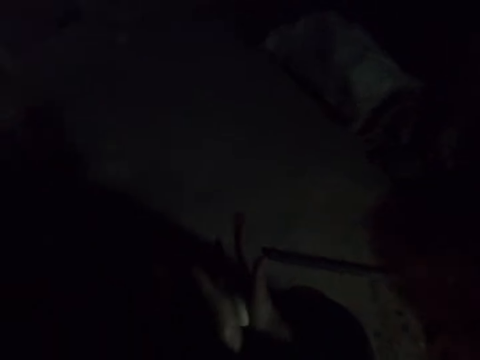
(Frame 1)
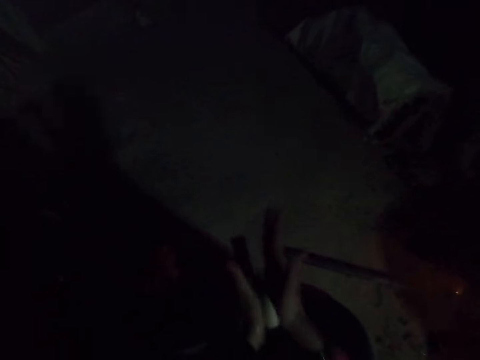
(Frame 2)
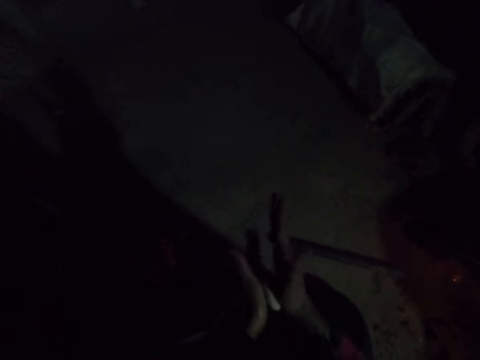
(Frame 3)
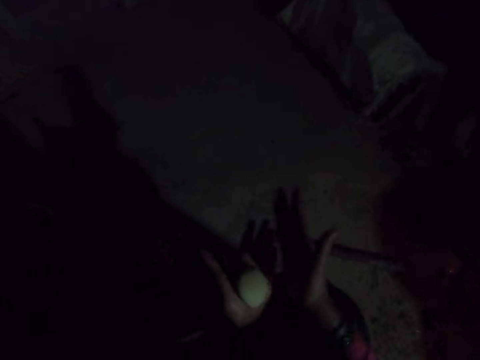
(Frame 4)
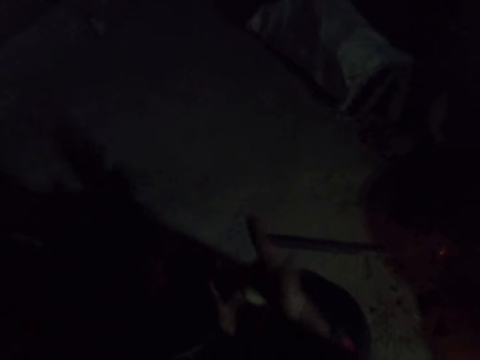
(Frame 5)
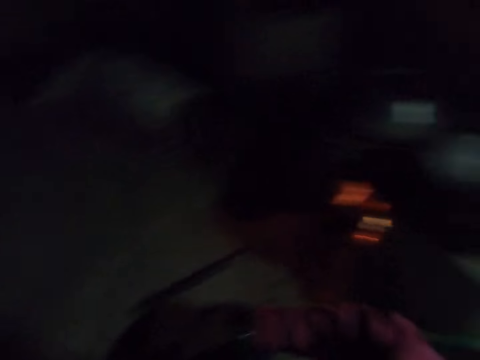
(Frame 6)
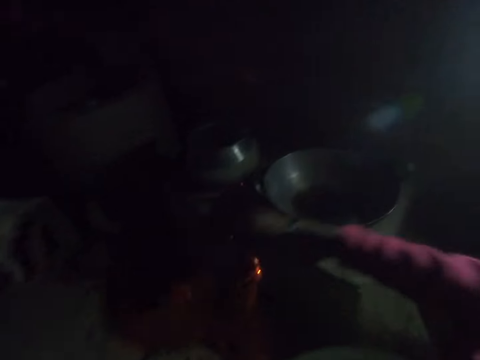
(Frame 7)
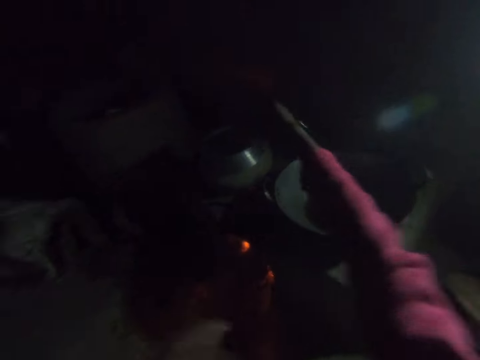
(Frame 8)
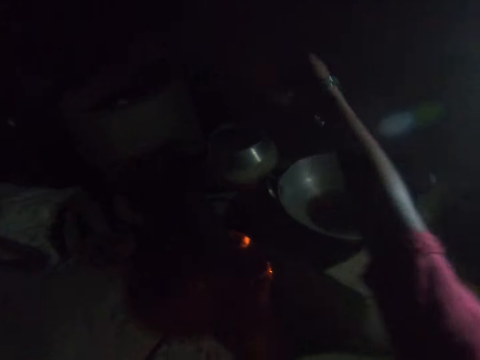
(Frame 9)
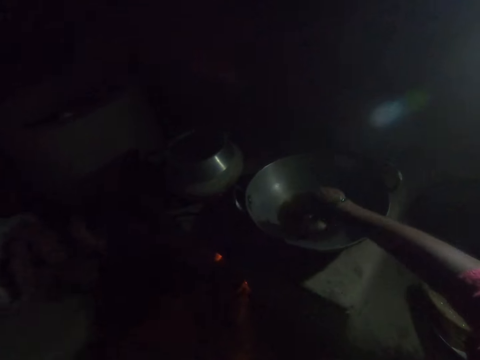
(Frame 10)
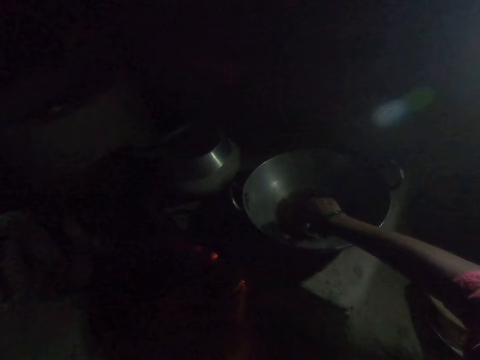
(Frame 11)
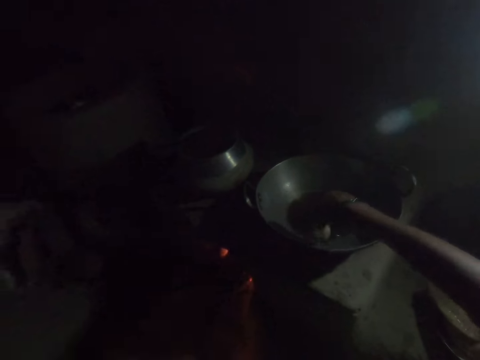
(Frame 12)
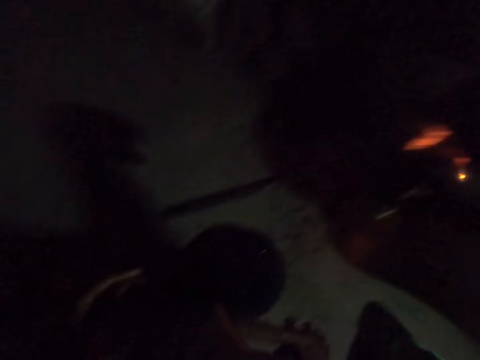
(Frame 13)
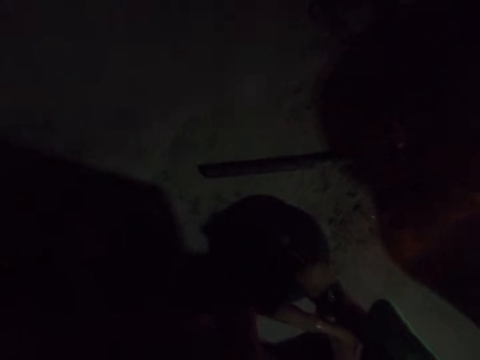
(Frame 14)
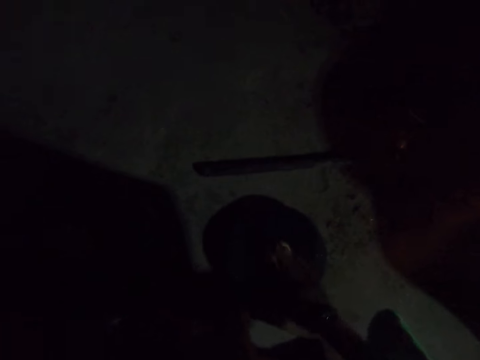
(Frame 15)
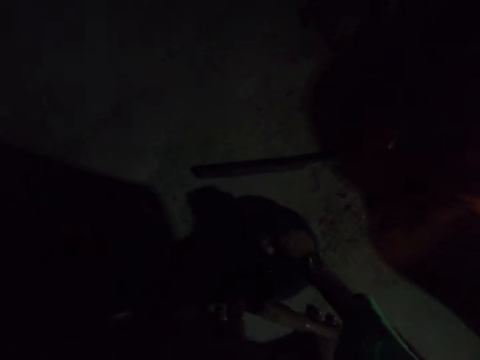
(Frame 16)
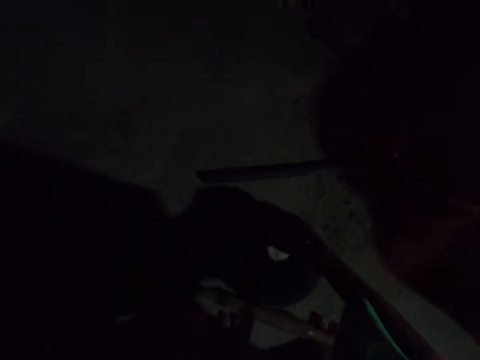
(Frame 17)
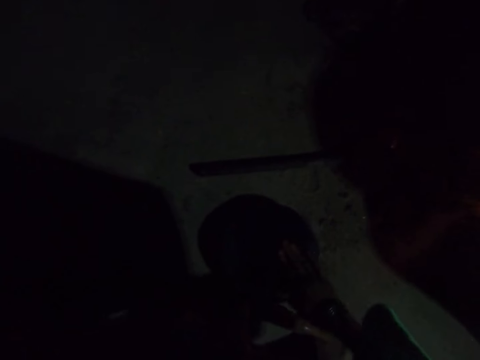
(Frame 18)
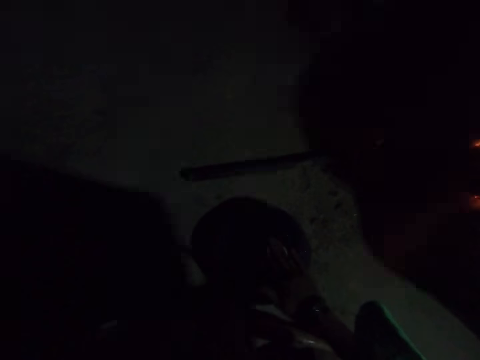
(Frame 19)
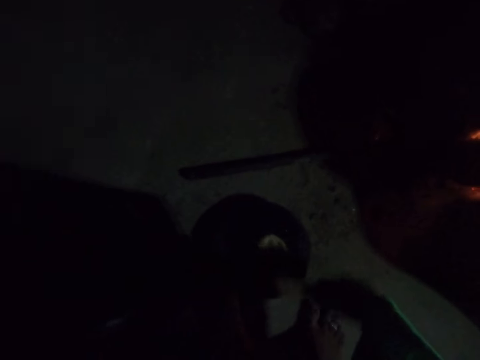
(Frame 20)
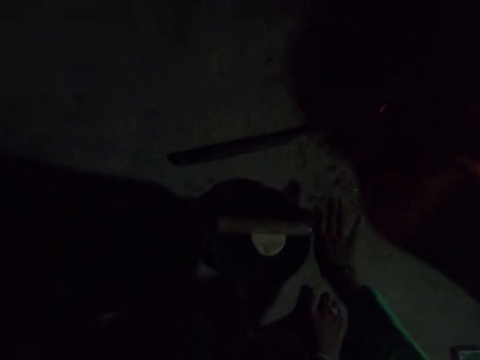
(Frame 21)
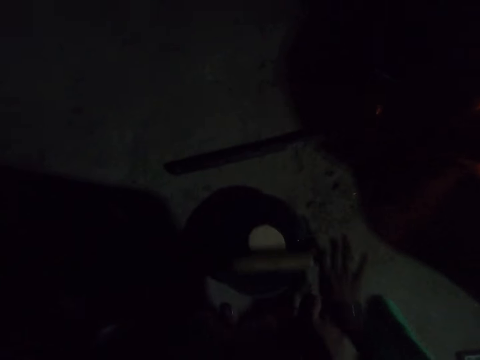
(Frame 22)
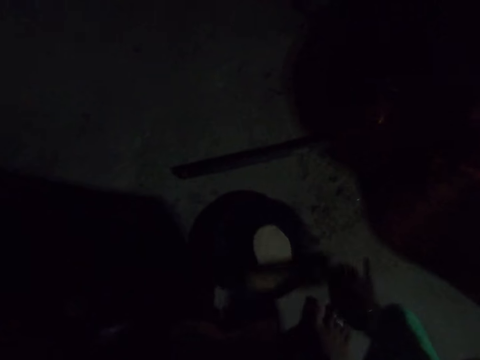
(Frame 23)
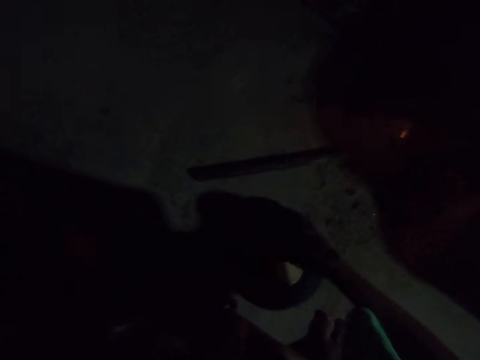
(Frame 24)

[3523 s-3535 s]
The camera wearer taps the dough. She takes the dough. She rolls up the right sleeve of her cloth with her left hand. She dips the dough in her right hand into the frying pan. She places the dough on a rolling board on the floor. She smoothens the dough with the rolling pin on the rolling board.

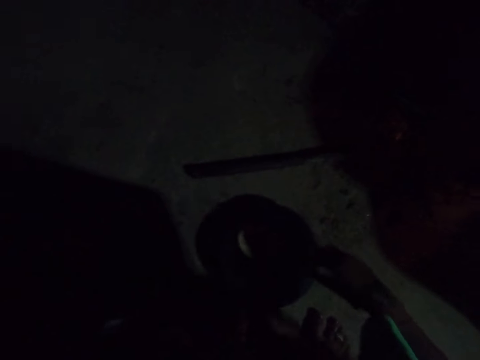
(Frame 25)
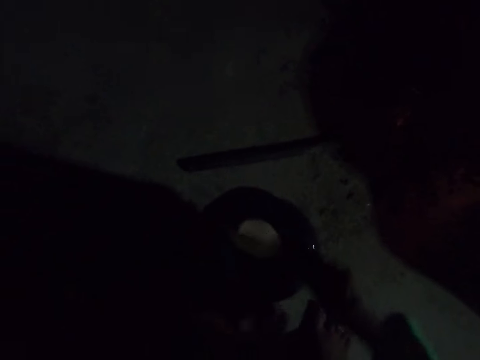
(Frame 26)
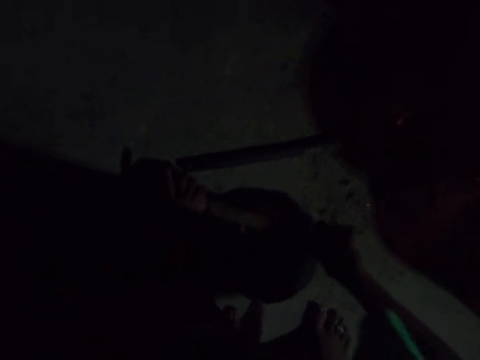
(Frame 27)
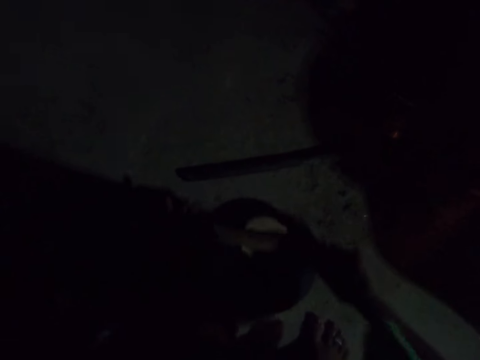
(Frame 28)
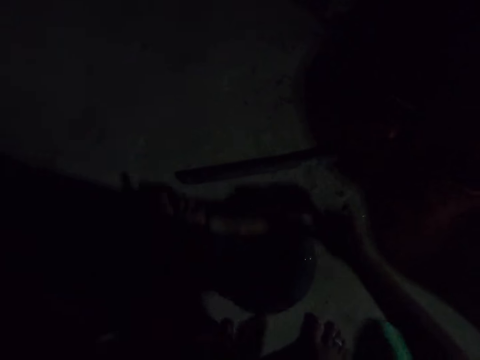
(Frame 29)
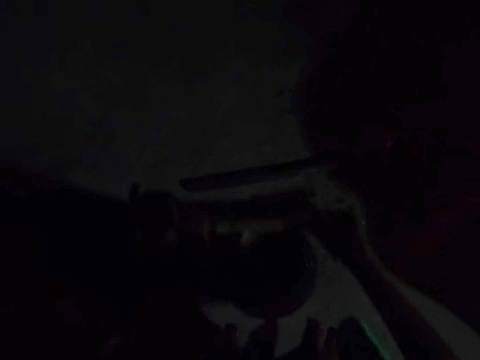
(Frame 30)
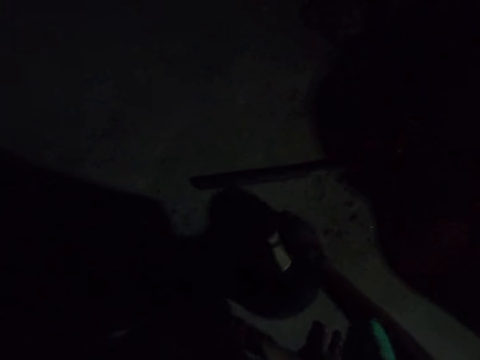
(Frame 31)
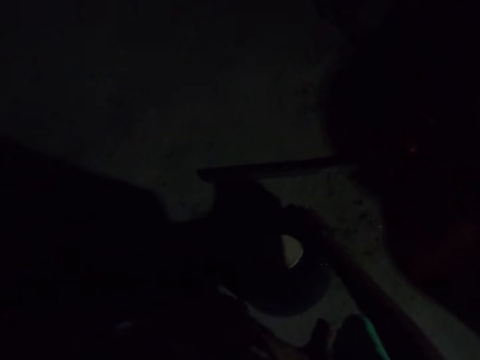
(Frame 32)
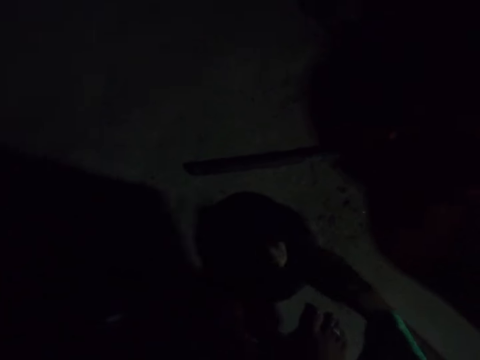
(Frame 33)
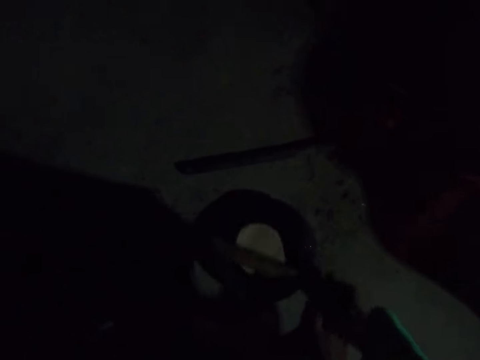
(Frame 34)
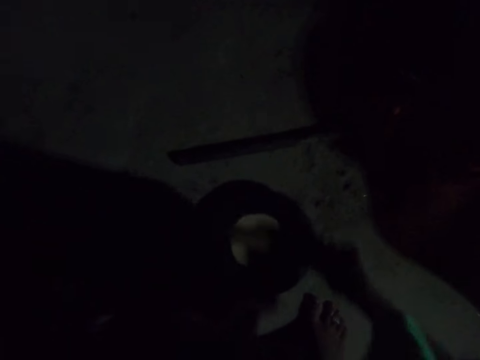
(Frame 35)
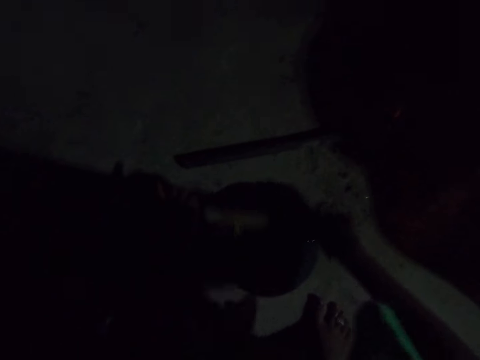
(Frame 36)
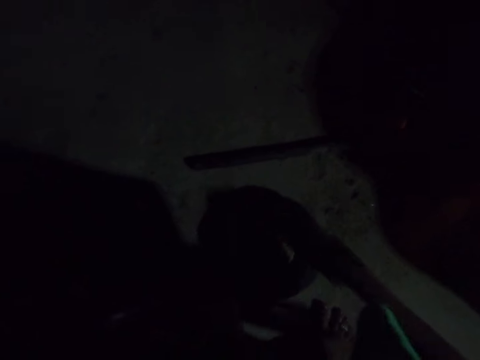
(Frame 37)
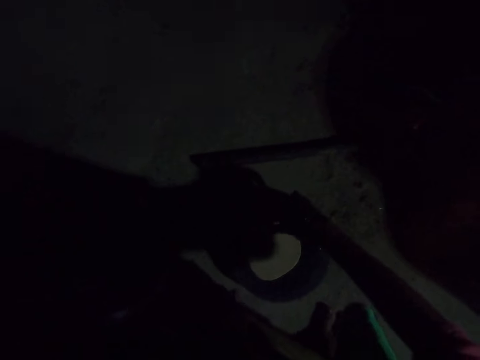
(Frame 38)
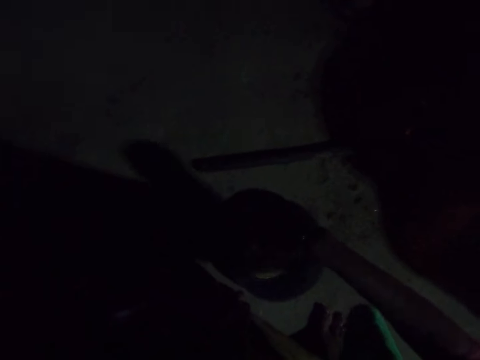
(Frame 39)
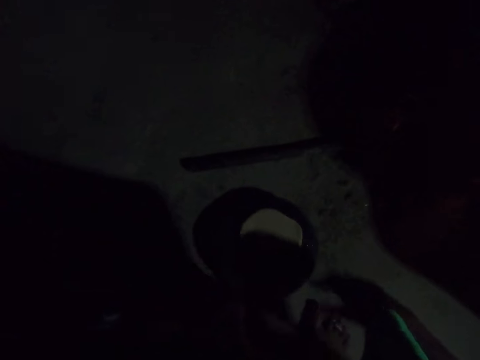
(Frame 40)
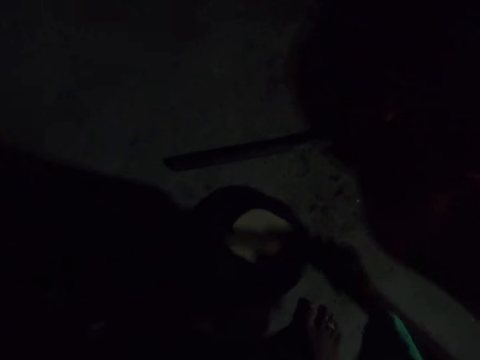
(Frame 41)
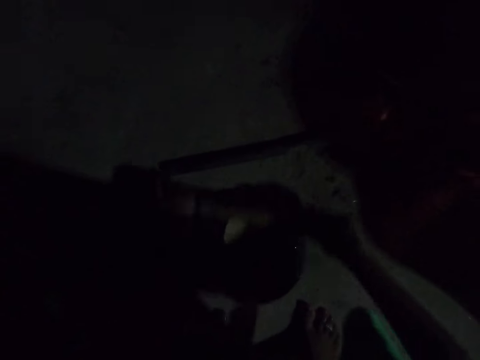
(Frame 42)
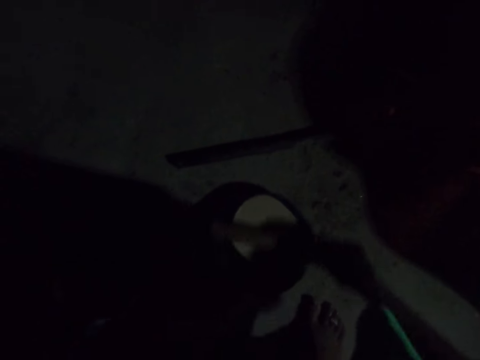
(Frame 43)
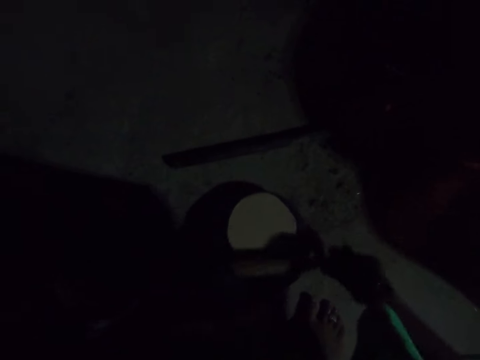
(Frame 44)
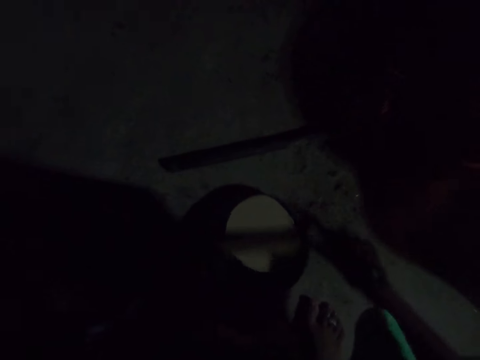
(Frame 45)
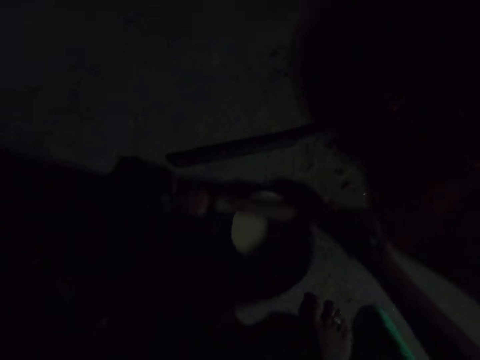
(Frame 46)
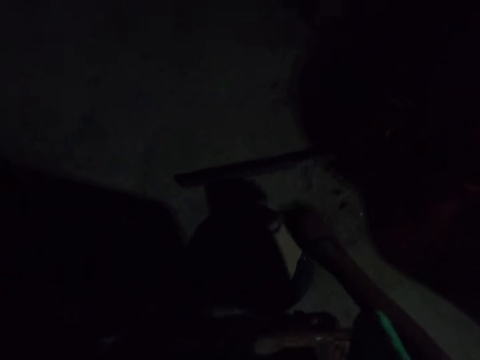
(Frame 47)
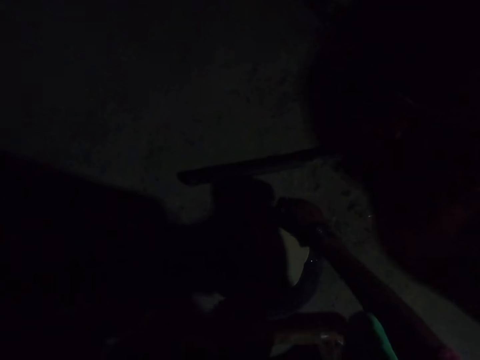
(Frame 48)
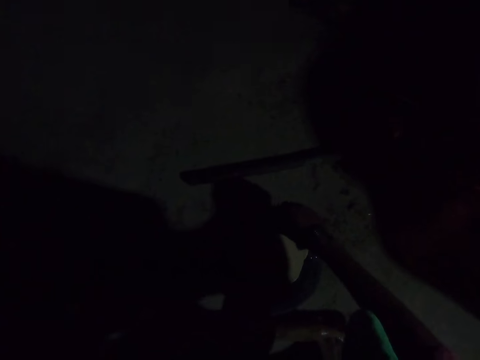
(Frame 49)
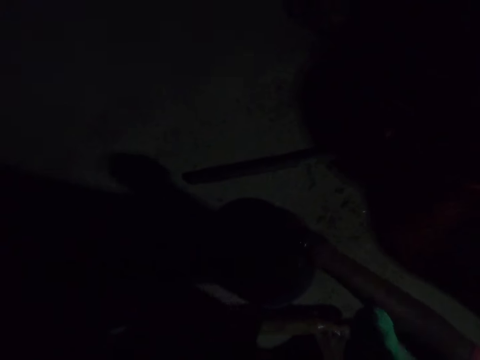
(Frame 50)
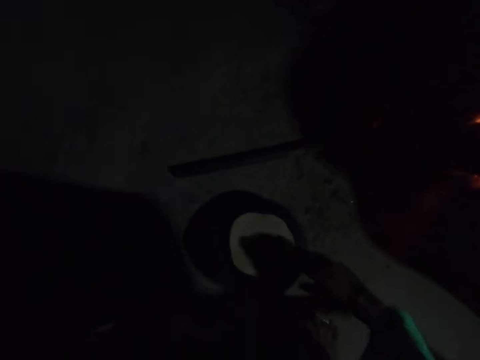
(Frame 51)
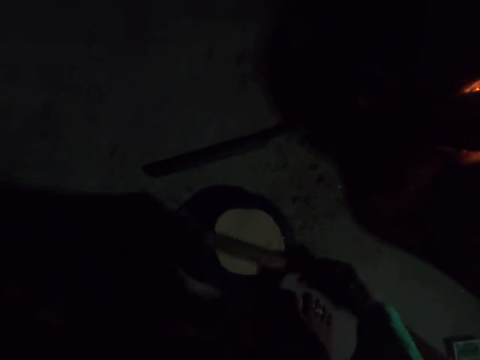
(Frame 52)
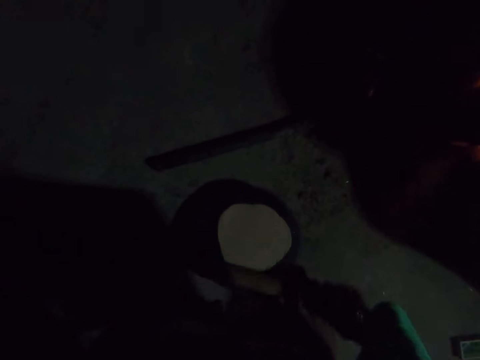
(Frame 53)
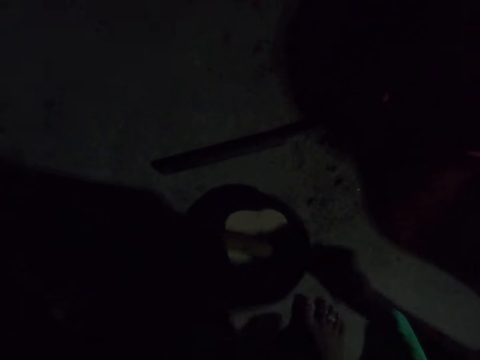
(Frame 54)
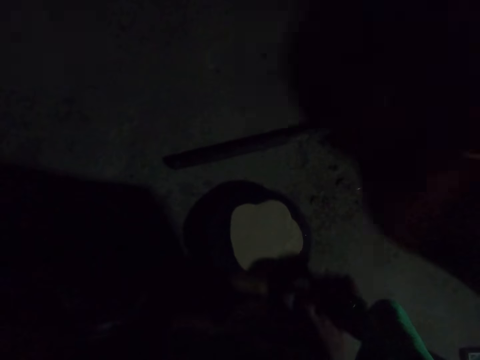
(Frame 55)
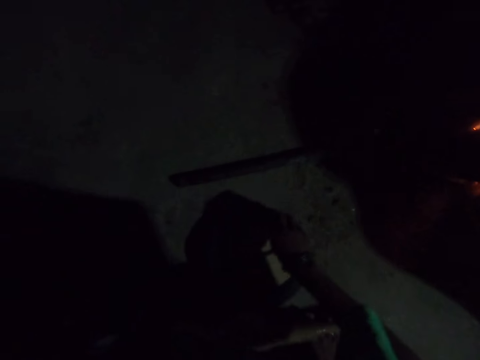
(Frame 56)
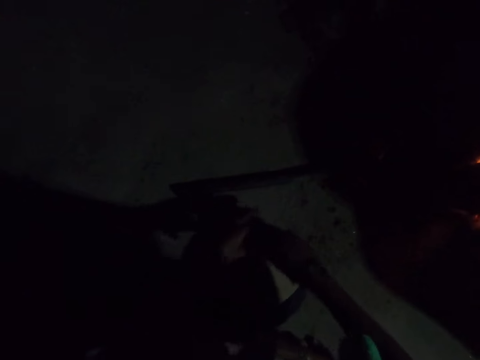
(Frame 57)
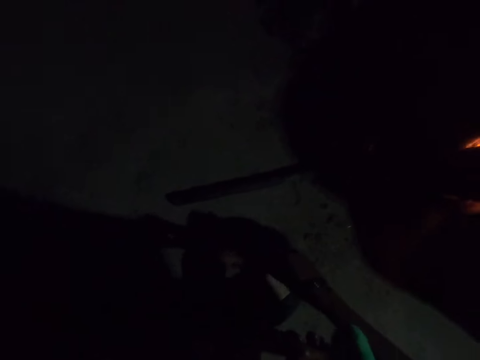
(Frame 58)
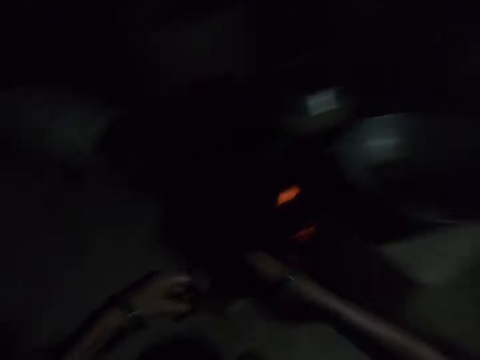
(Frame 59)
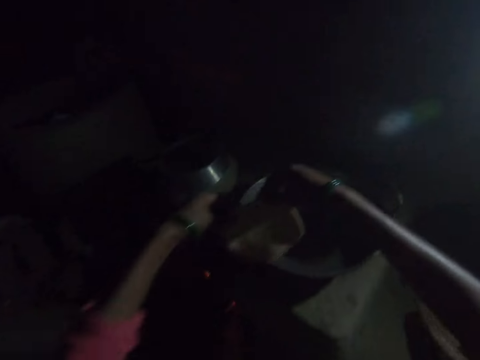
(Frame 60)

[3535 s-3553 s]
The camera wearer turns the dough upside down on the rolling board with her right hand. She smoothens the dough with the rolling pin on the rolling board. She moves the dough on the rolling board with her right hand. She smoothens the dough with the rolling pin on the rolling board. She moves the dough on the rolling board with her right hand. She smoothens the dough with the rolling pin on the rolling board. She moves the dough on the rolling board with her right hand. She smoothens the dough with the rolling pin on the rolling board. She picks up the dough from the rolling board with both her hands.
